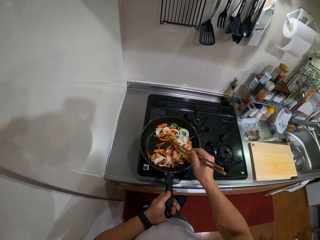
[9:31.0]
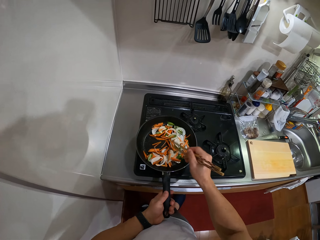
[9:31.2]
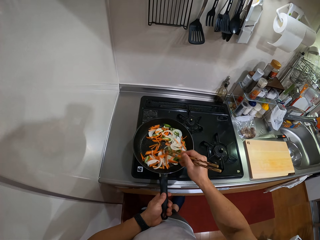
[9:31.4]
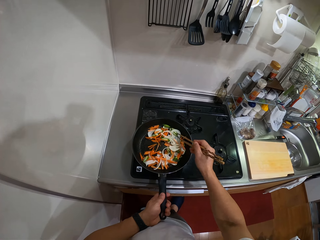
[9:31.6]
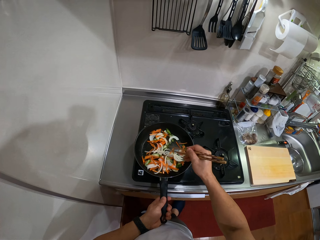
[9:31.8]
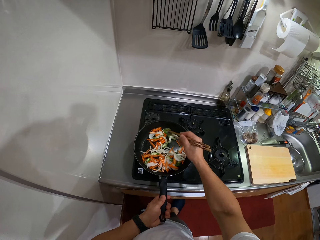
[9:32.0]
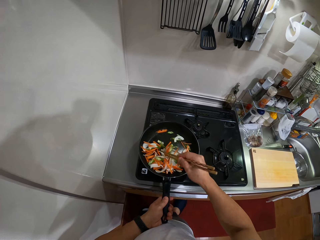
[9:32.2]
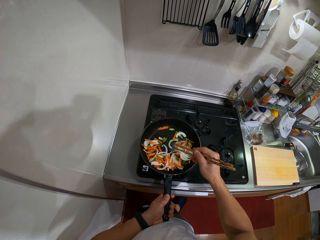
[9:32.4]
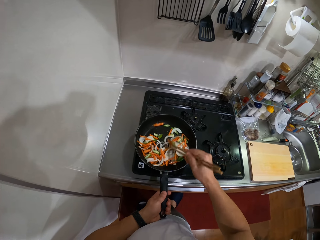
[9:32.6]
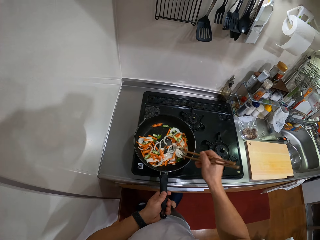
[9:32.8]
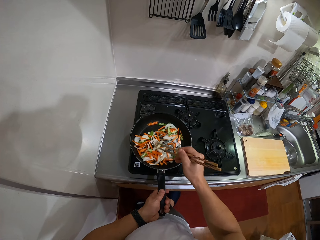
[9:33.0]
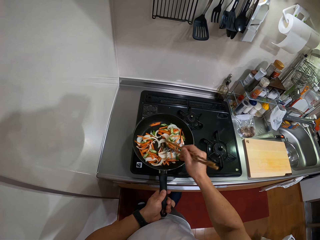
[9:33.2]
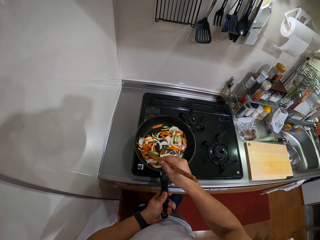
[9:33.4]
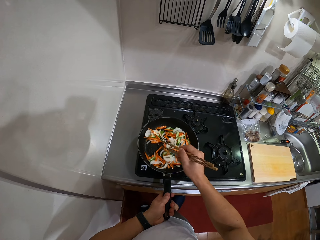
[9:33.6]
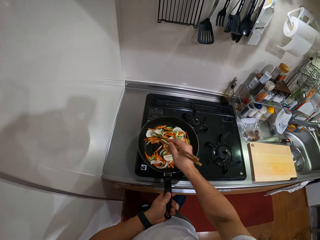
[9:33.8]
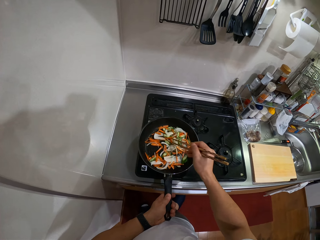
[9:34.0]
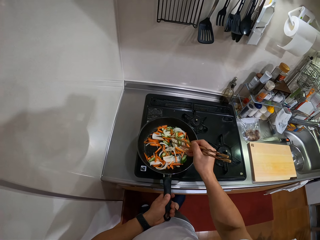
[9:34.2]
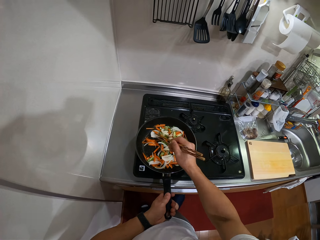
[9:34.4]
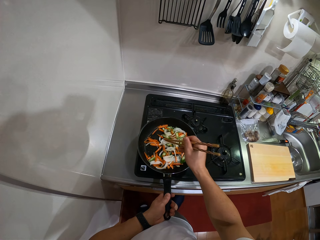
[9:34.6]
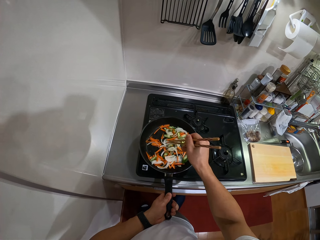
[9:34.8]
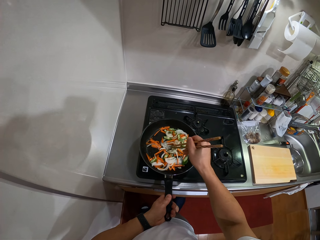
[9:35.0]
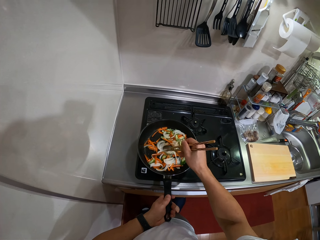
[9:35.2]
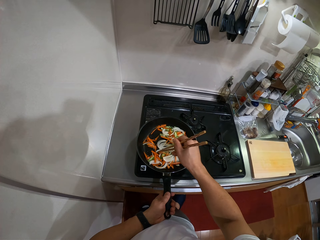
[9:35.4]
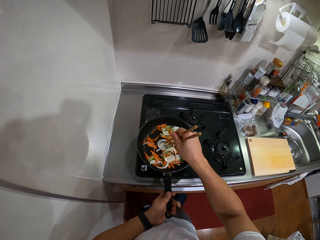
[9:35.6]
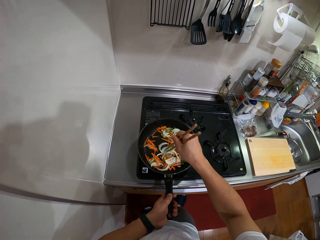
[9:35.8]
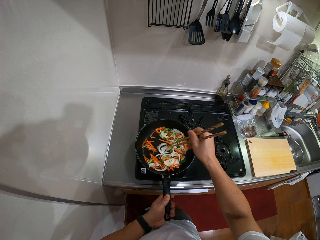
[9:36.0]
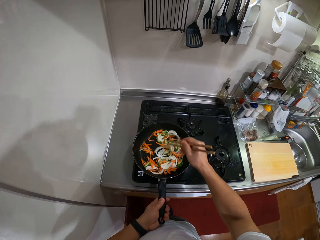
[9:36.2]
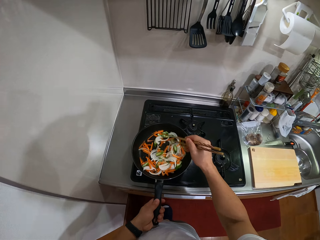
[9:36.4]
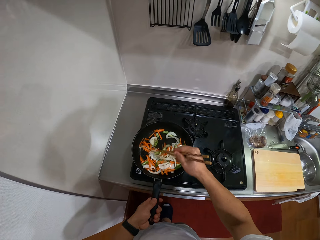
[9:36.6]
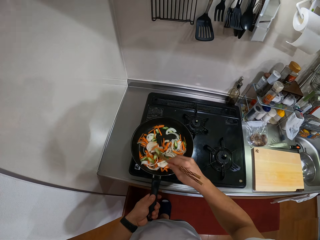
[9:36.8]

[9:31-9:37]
The camera wearer holds the frying pan handle with the left hand. They stir ingredients in the frying pan with the chopping stick.

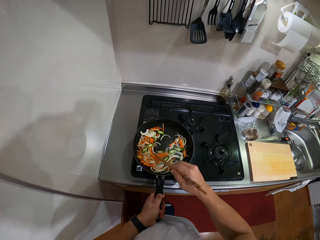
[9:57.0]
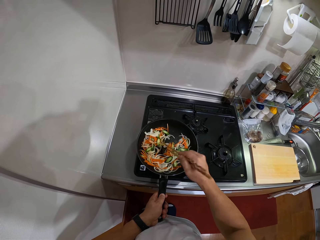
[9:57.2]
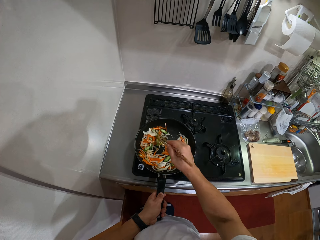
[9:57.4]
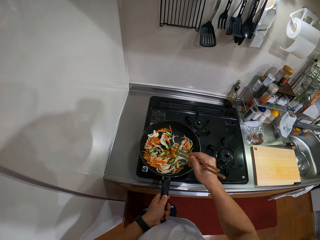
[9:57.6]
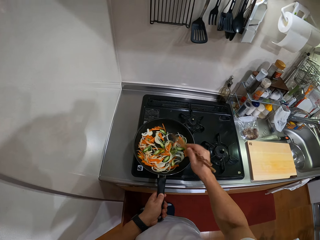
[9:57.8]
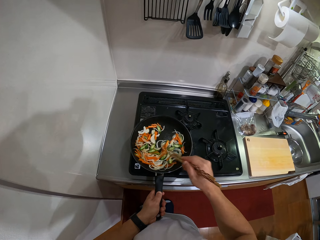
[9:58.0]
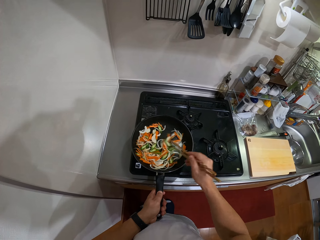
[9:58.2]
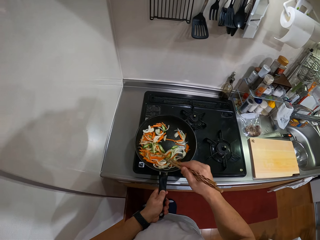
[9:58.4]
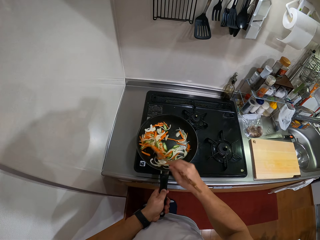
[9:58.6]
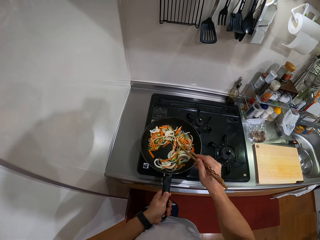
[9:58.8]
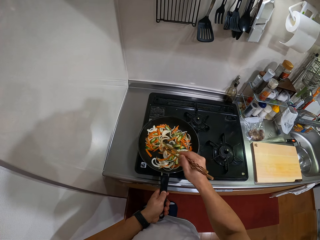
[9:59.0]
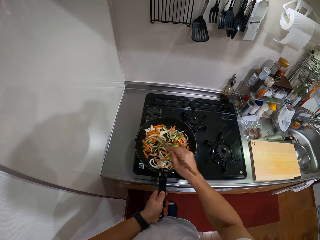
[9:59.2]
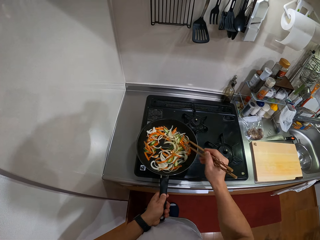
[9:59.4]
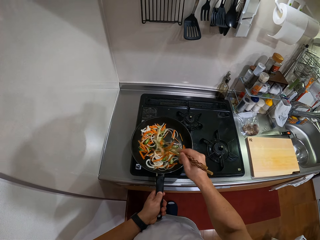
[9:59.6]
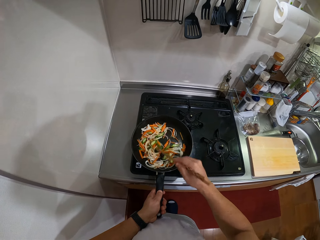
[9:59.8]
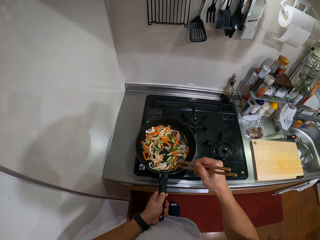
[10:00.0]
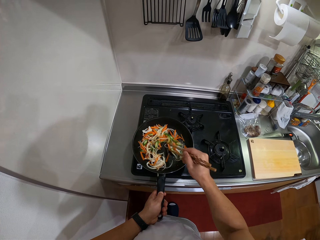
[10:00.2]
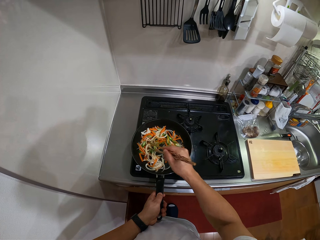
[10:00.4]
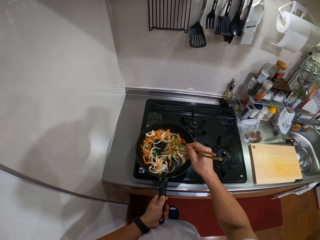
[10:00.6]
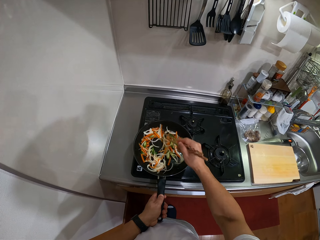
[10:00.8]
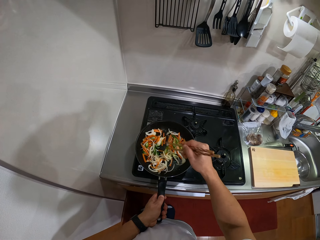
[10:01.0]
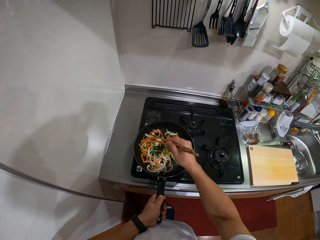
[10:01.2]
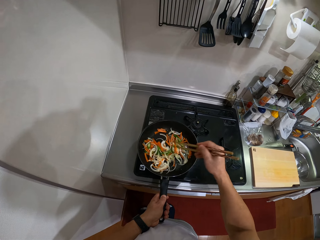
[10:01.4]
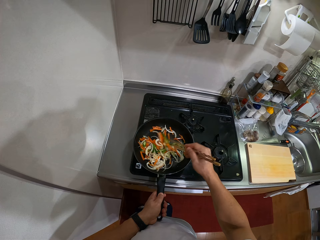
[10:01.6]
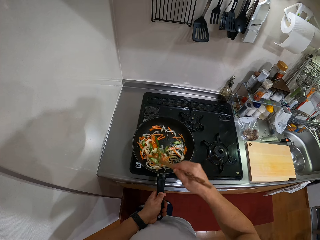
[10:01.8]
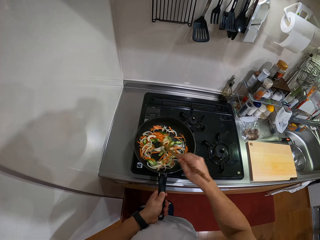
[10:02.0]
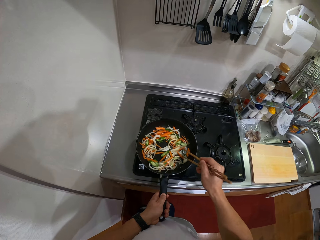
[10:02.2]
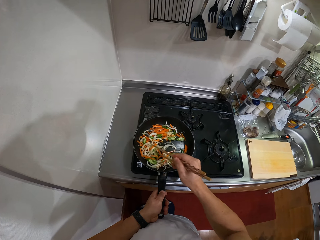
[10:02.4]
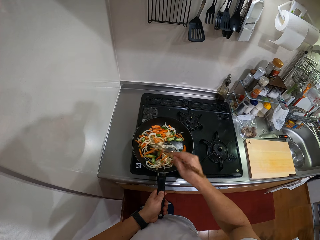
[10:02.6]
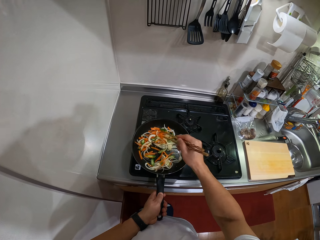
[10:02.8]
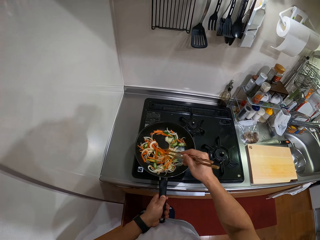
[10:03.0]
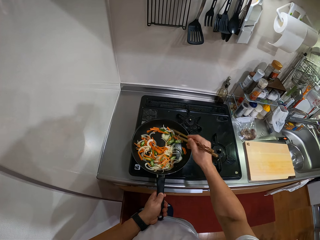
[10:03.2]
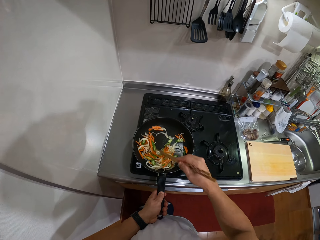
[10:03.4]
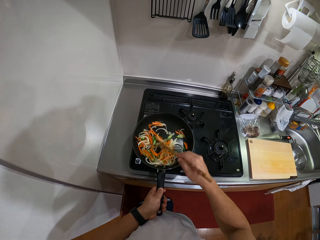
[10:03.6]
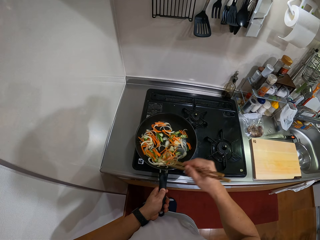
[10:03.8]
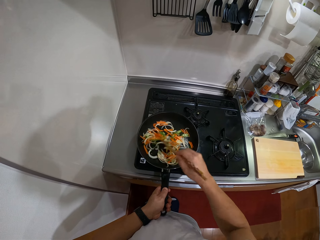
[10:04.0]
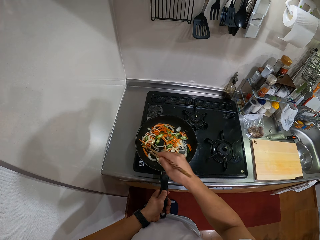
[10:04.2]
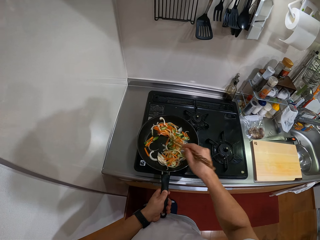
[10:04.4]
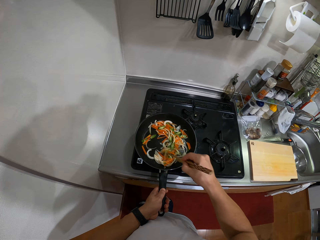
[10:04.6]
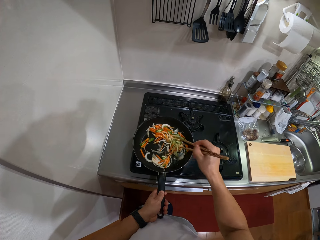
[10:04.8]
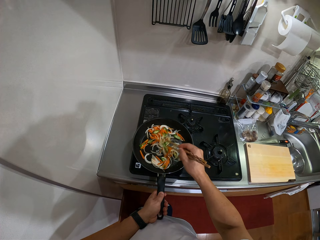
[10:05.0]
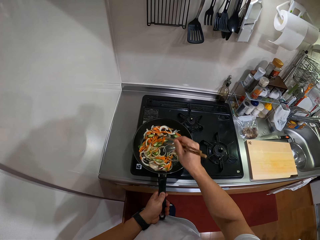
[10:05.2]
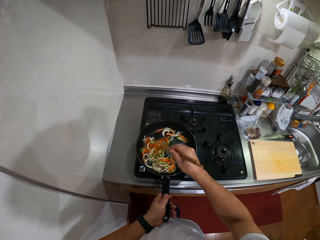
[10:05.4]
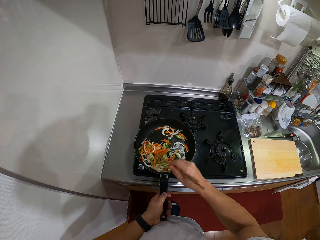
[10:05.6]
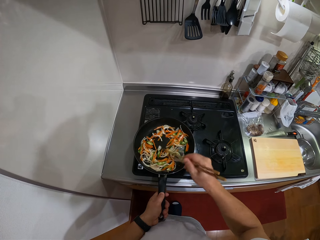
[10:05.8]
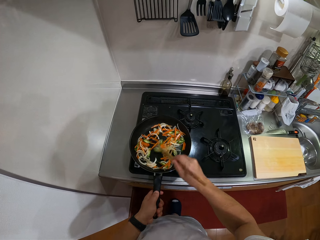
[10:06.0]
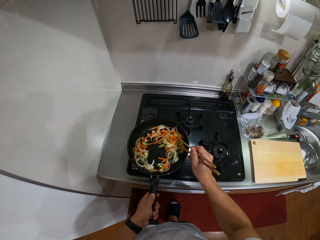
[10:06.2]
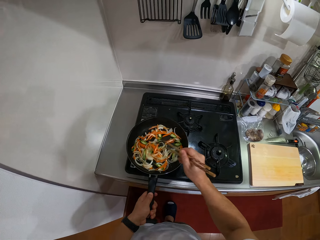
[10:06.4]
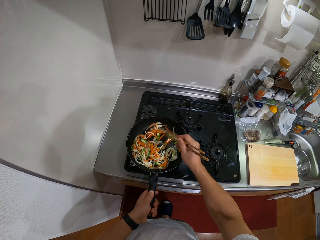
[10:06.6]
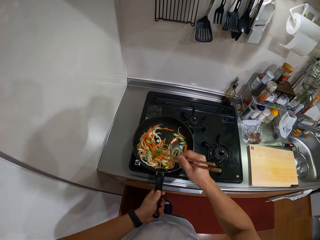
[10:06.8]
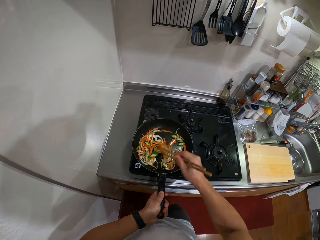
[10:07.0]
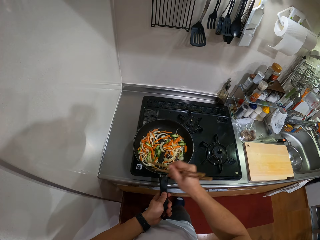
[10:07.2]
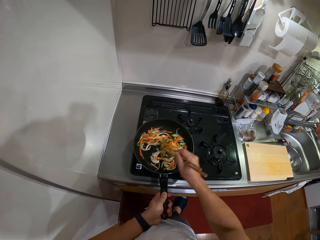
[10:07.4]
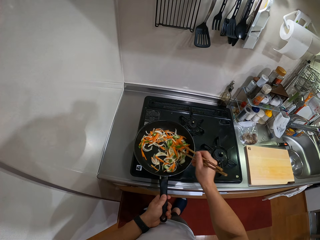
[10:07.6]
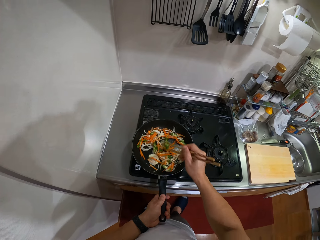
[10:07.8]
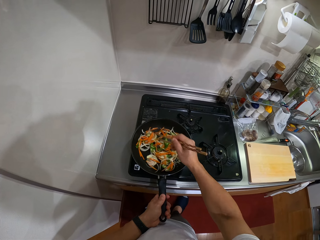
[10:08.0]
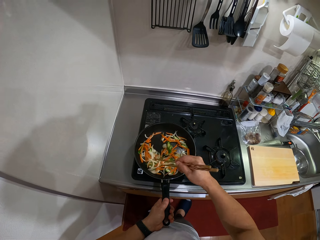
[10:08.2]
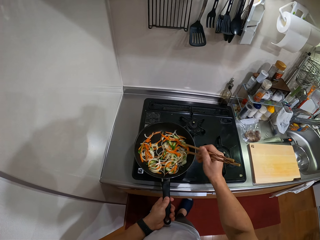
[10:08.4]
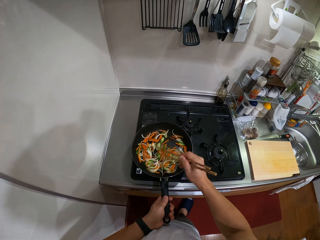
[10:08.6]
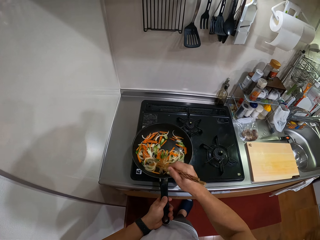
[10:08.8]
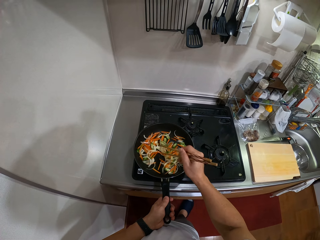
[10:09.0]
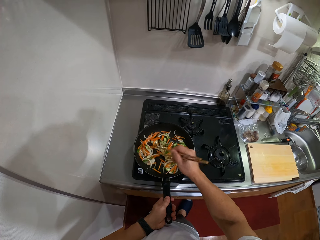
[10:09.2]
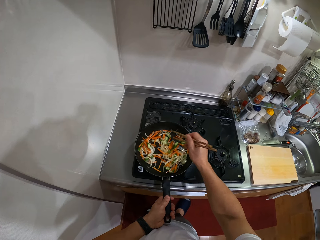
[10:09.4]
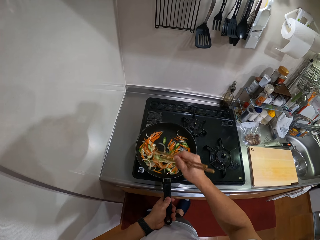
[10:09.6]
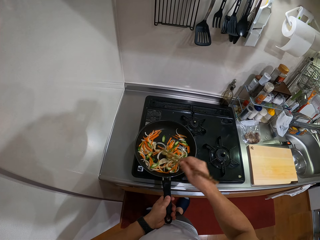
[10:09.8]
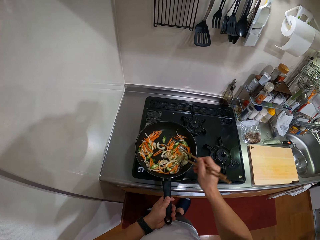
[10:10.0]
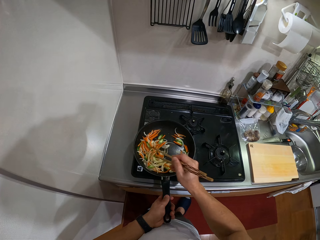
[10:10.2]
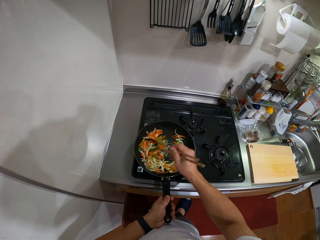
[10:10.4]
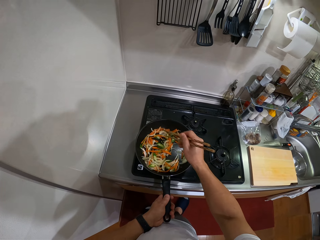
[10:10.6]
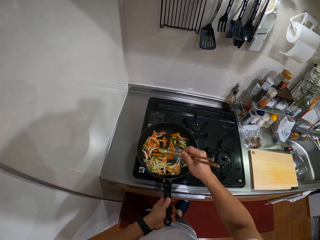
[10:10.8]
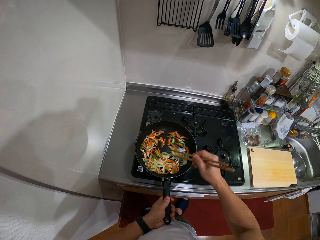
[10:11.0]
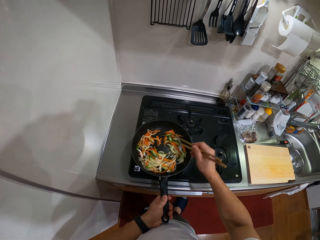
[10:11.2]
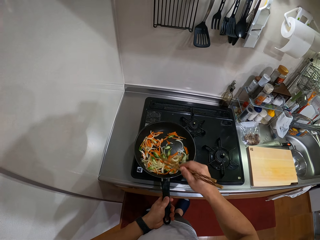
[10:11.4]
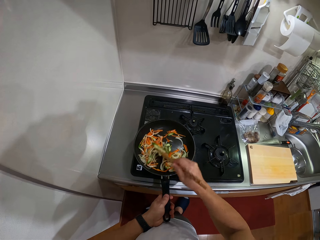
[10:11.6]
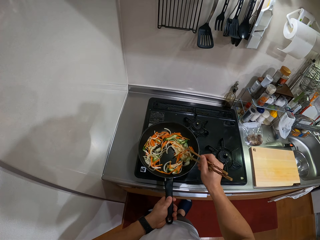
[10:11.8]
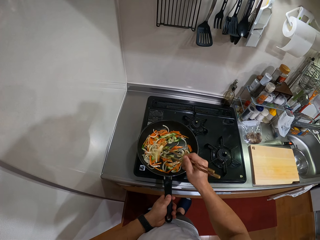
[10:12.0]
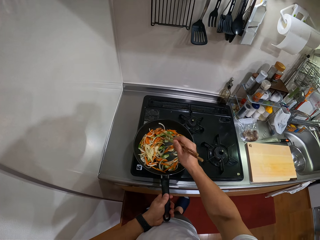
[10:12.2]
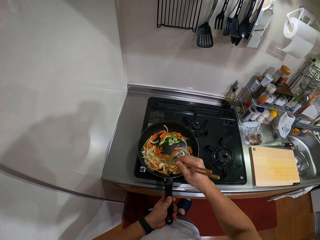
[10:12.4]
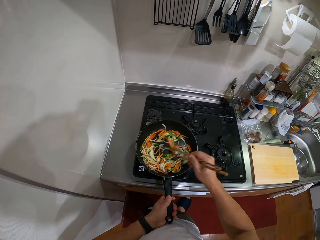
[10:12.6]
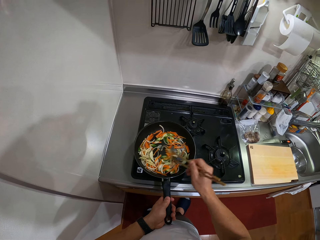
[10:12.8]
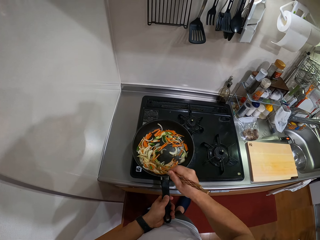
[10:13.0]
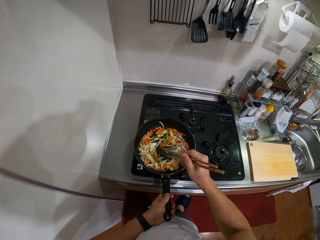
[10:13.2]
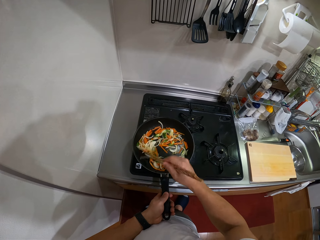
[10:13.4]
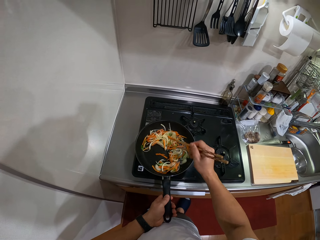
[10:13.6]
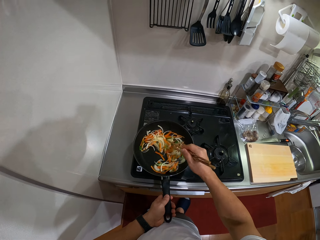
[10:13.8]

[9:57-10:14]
The camera wearer mixes ingredients in the frying pan with chopsticks.
